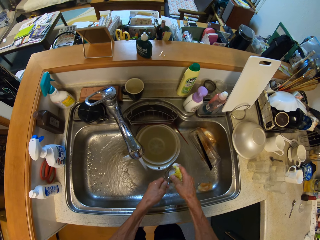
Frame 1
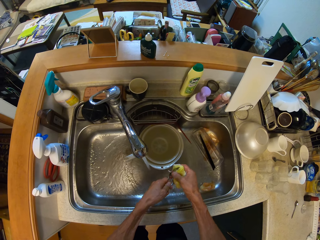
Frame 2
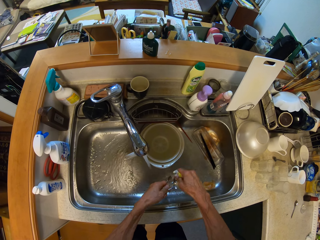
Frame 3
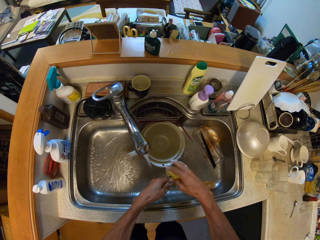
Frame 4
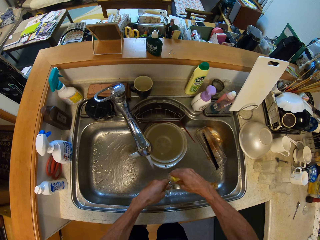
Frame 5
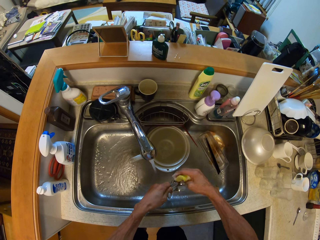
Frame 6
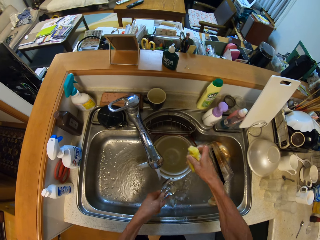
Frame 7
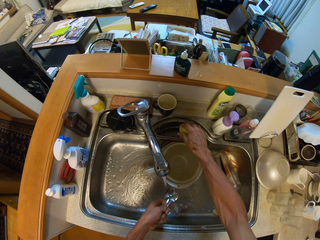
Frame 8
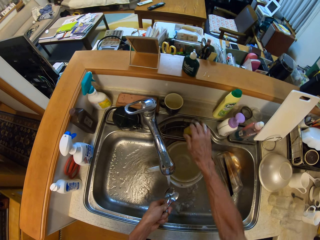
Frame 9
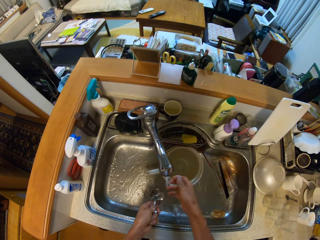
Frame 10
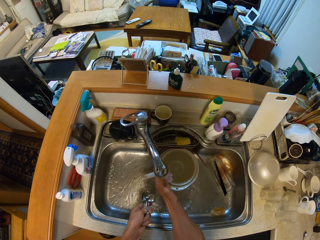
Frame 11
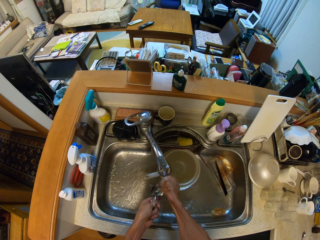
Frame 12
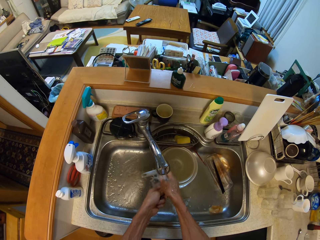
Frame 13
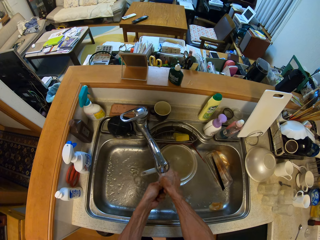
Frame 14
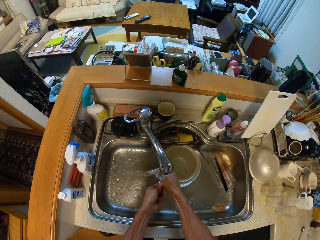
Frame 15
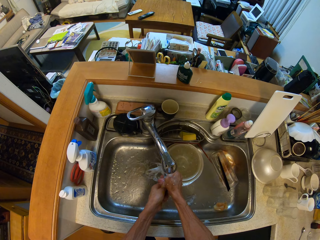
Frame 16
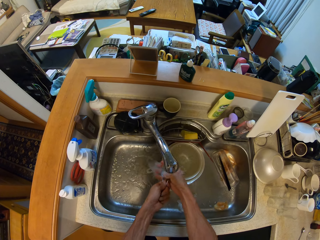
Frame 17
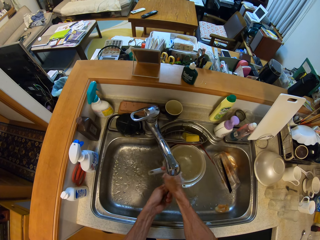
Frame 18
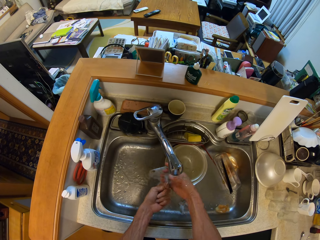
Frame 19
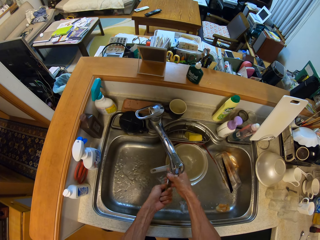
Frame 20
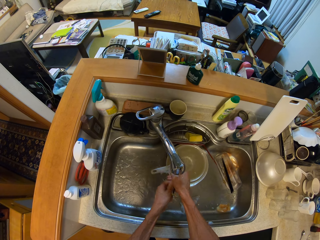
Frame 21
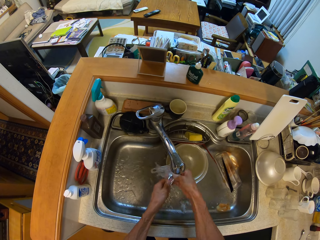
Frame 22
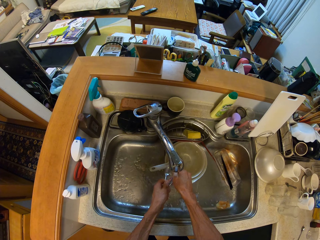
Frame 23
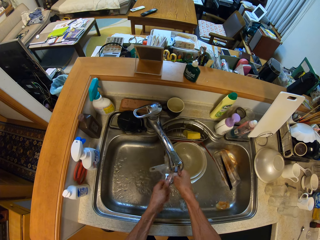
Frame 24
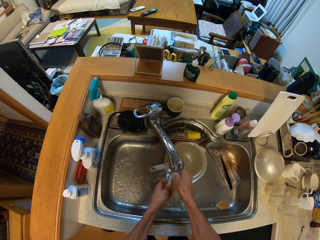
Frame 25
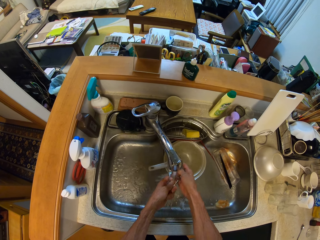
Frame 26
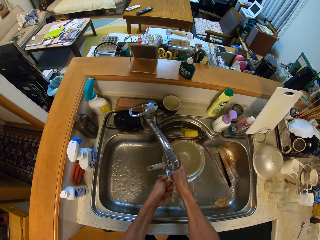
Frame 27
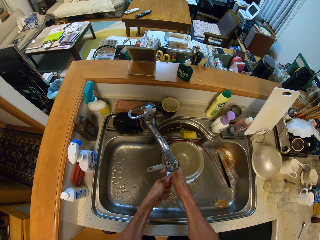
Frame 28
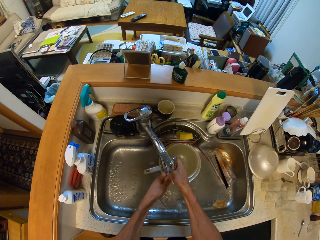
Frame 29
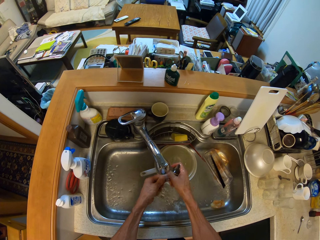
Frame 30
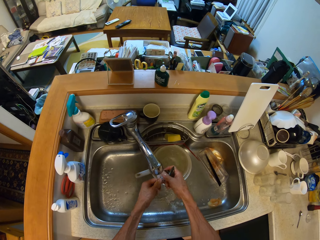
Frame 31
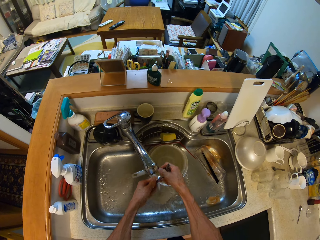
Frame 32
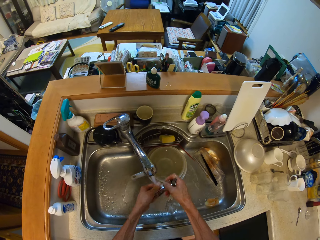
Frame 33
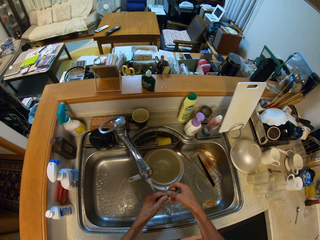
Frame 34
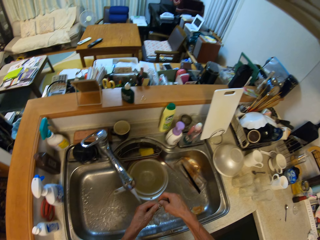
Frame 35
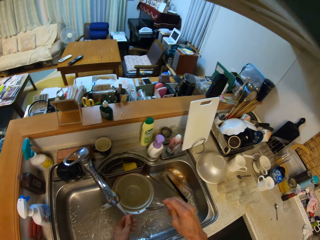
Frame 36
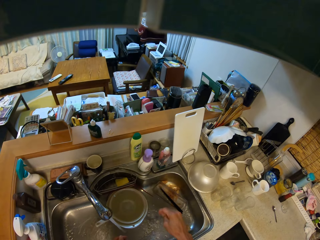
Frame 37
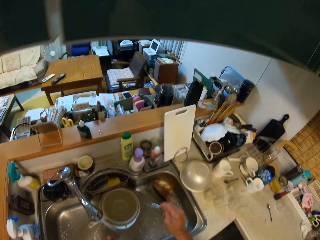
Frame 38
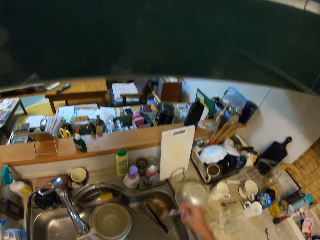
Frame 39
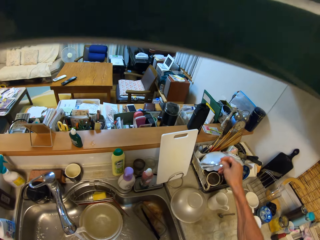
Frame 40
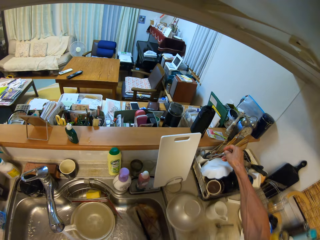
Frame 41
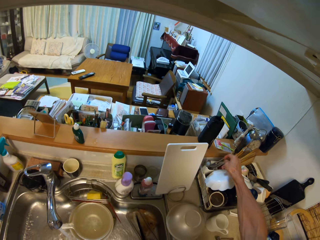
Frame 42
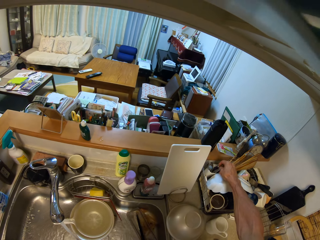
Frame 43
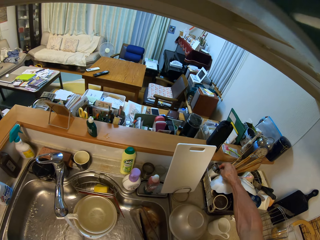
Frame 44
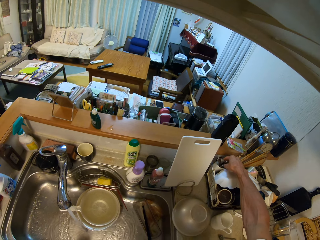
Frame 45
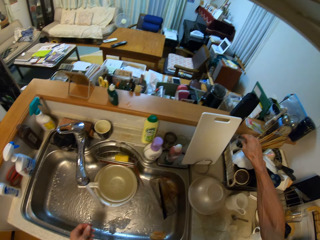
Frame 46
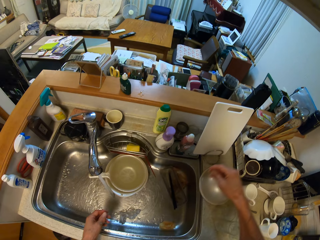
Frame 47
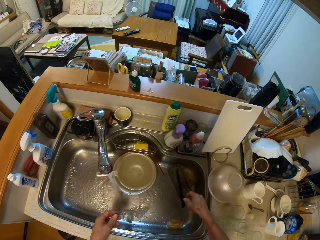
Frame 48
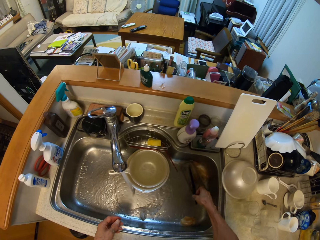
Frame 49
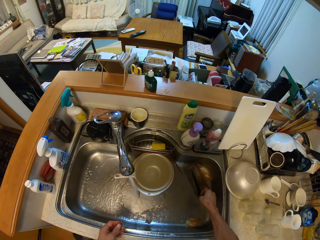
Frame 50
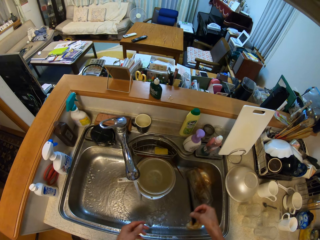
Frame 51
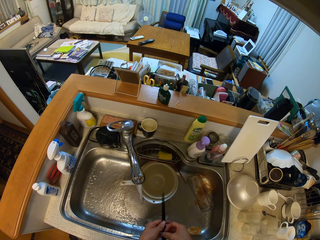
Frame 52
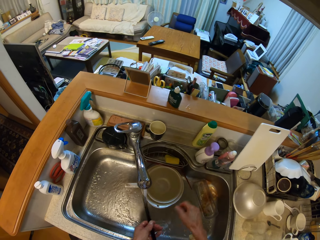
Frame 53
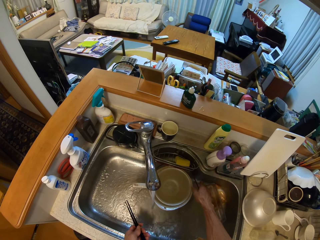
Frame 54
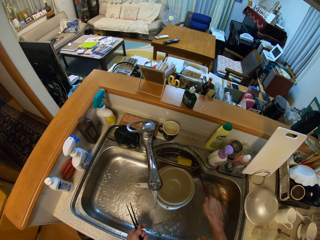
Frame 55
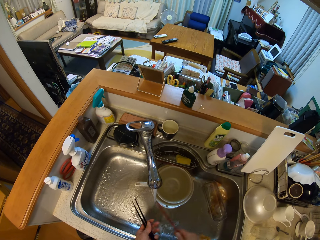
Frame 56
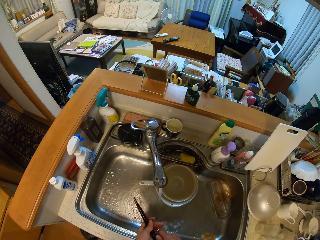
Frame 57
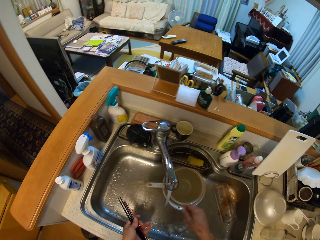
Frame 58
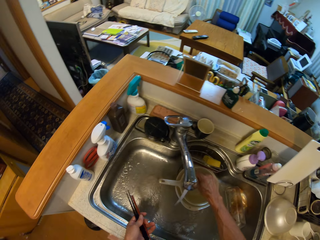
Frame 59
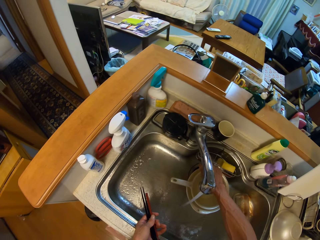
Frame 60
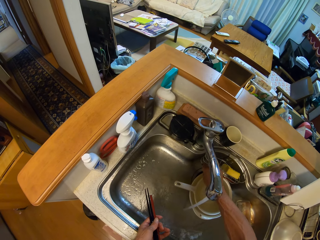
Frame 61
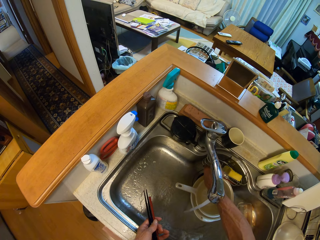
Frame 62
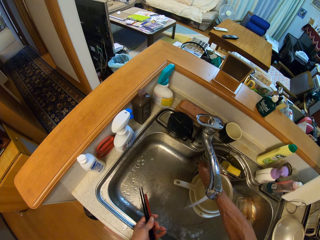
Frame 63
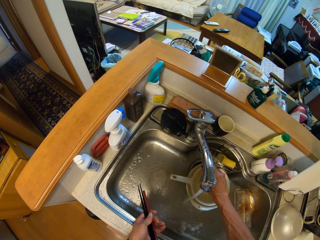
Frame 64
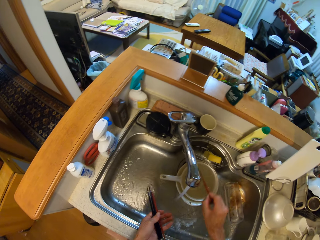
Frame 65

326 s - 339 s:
The camera wearer drops the foam on the wash basin with his right hand. He rinses his right hand in the wash basin. He rinses the spoons in the wash basin. He drops the spoons in a tray on the table with his right hand. He picks up a chopstick from the wash basin with his right hand. He passes the chopstick from his right hand to his left hand. He picks up another chopstick from the wash basin with his right hand. He passes the chopstick from his right hand to his left hand. He picks up another chopstick from the wash basin with his right hand.

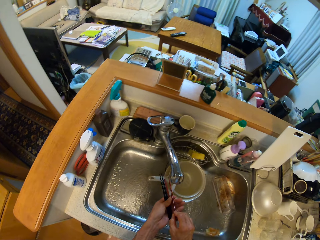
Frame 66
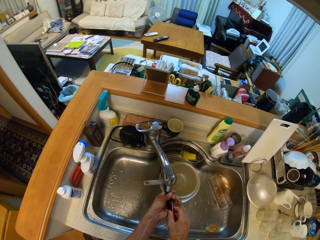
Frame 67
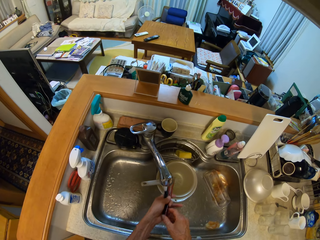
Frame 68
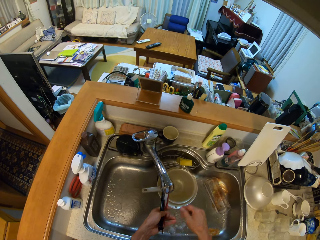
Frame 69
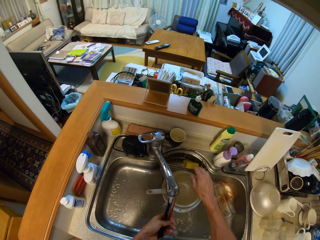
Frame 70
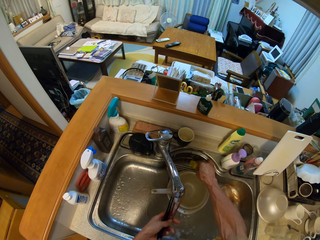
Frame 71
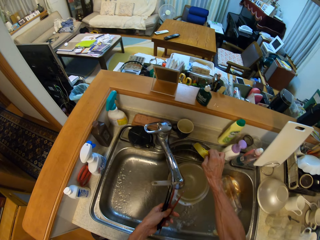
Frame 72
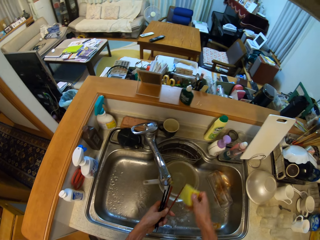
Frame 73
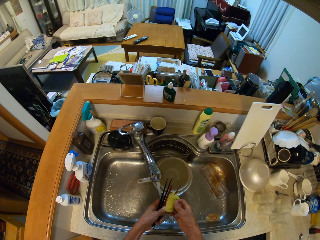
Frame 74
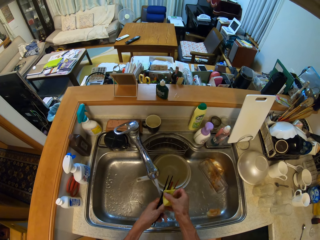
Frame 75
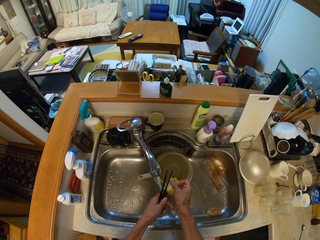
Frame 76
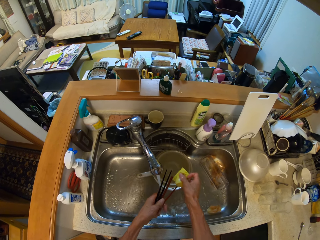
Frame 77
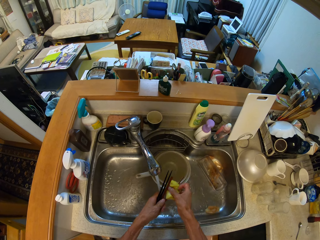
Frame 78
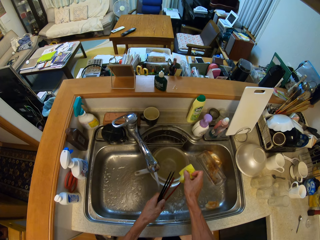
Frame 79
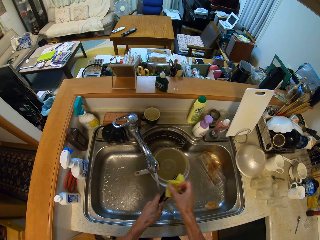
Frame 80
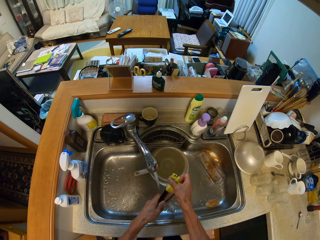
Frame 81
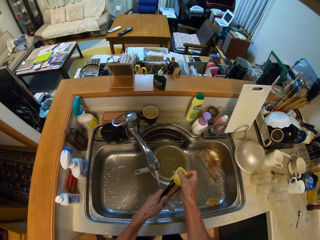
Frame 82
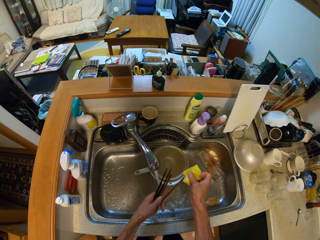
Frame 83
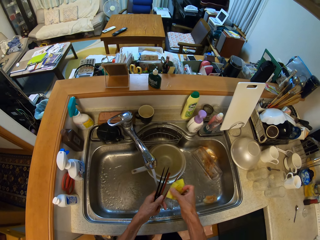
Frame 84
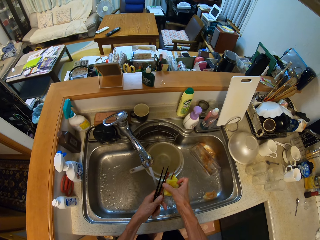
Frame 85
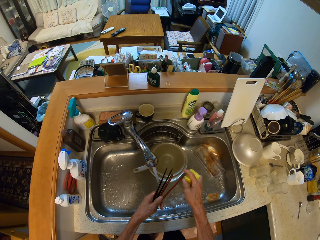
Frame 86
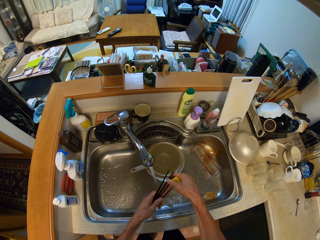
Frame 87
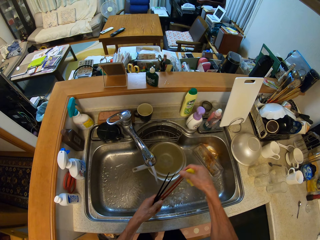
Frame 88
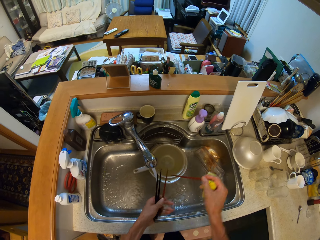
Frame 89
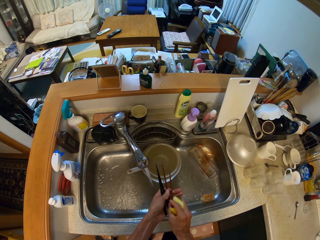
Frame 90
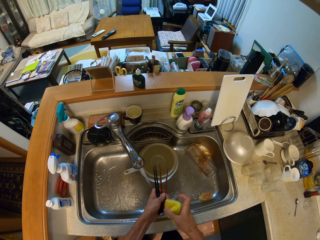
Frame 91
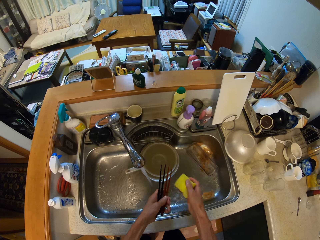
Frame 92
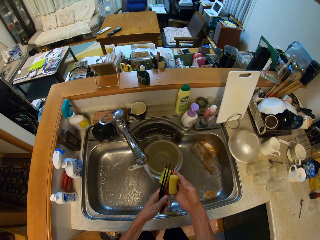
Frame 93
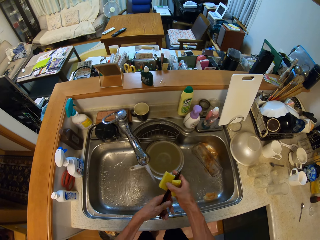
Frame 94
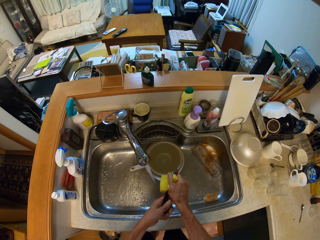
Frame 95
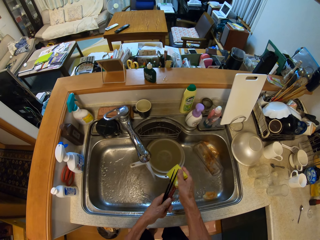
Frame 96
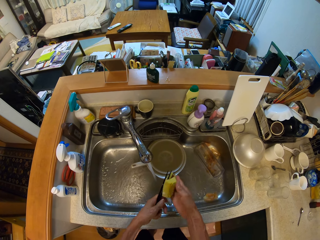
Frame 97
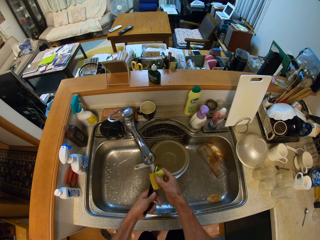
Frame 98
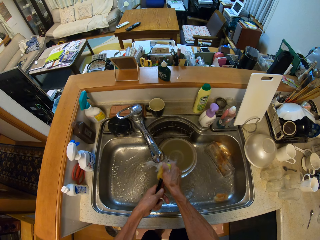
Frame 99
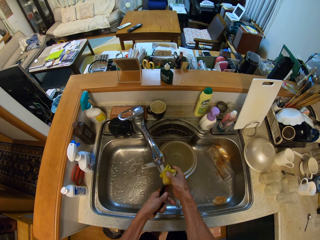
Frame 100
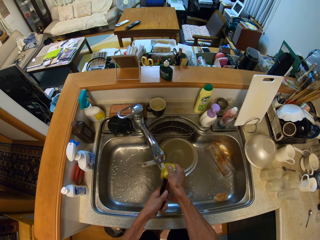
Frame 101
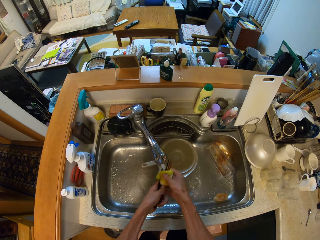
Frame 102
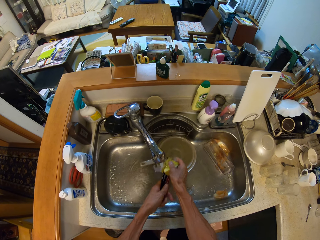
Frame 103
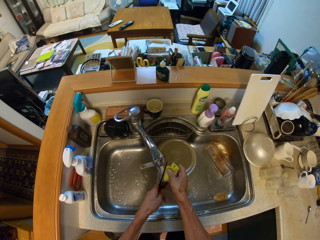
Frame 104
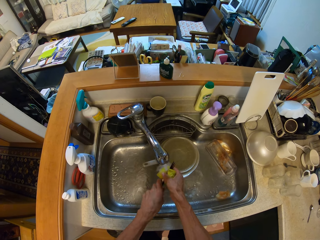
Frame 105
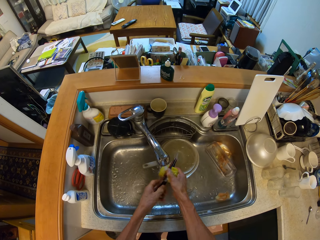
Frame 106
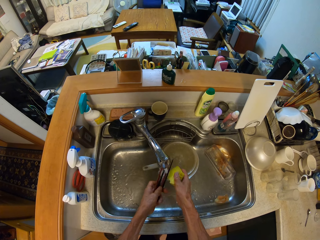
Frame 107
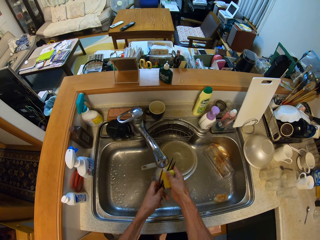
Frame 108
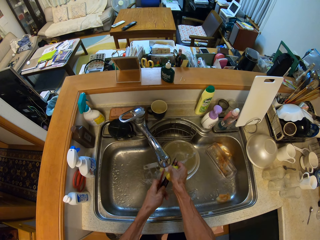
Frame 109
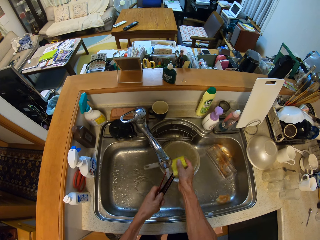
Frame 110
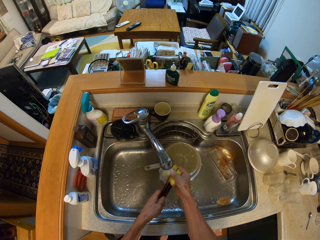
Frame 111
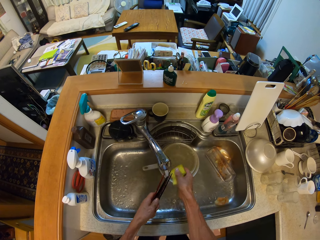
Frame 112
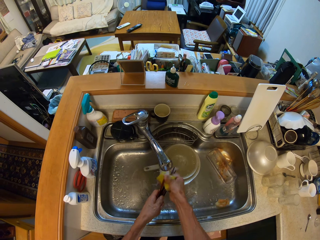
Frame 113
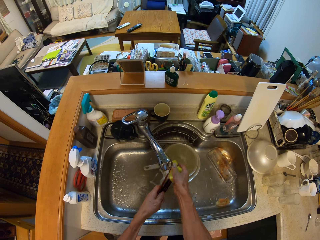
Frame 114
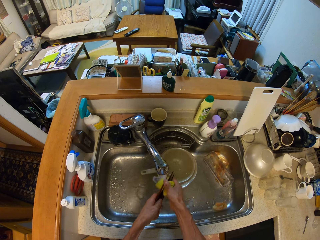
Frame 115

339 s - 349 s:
The camera wearer passes the chopstick from his right hand to his left hand. He picks up the foam from the basin with his right hand. He washes the chopsticks with the foam in his right hand.
